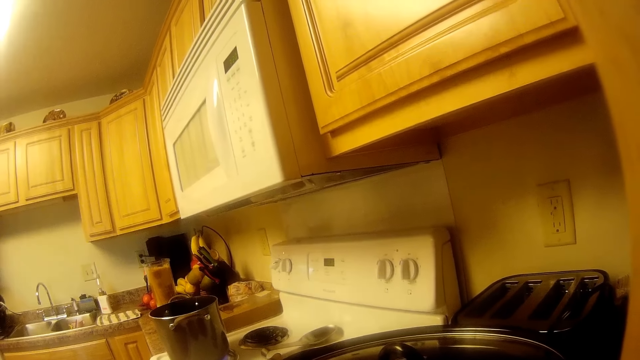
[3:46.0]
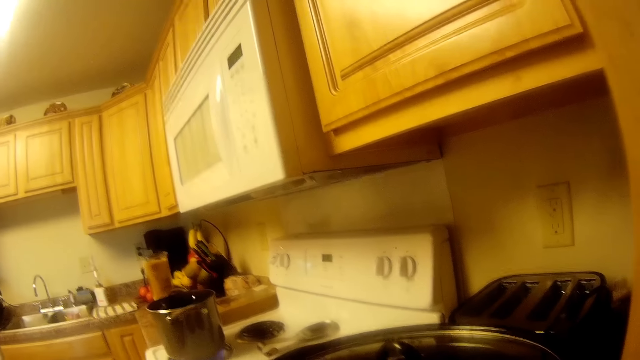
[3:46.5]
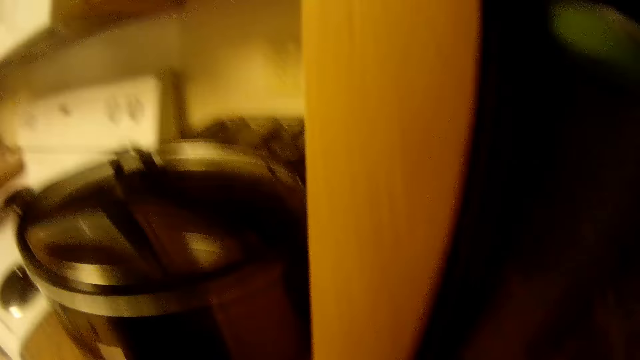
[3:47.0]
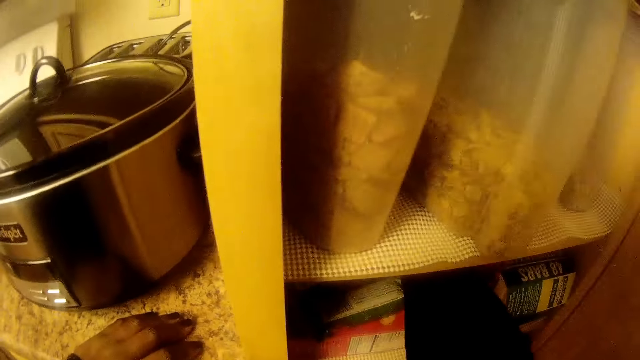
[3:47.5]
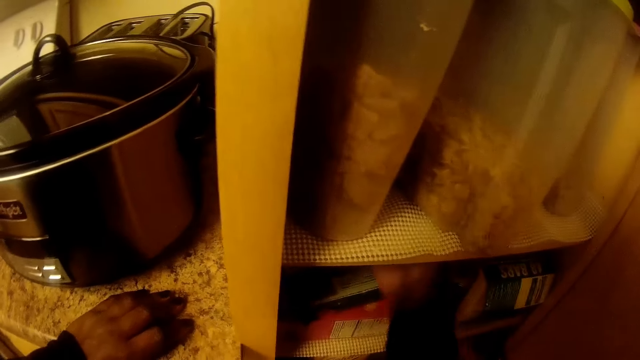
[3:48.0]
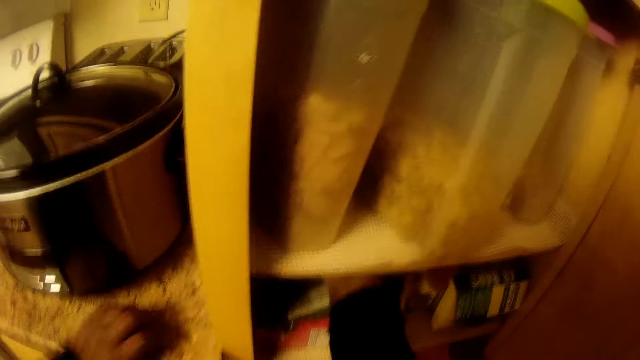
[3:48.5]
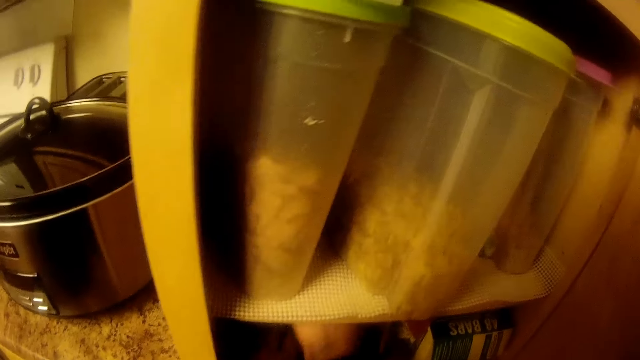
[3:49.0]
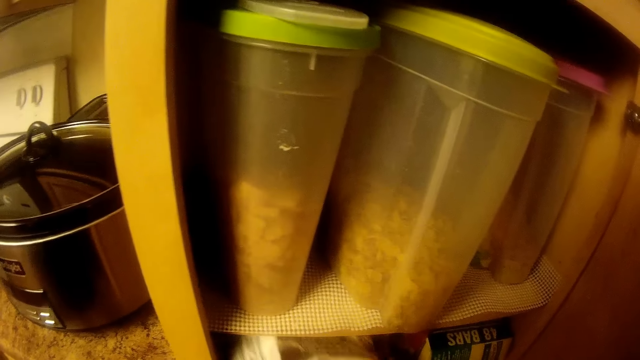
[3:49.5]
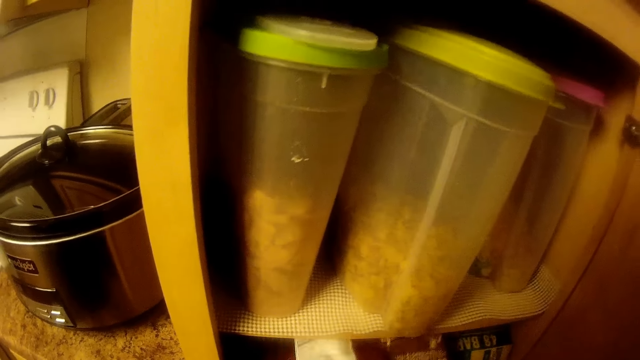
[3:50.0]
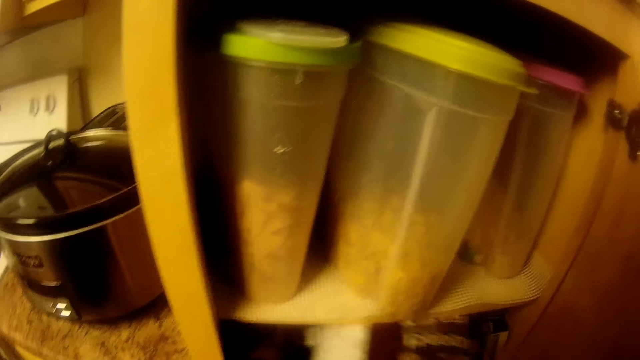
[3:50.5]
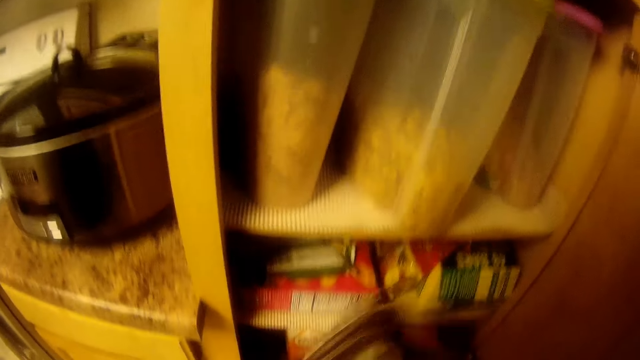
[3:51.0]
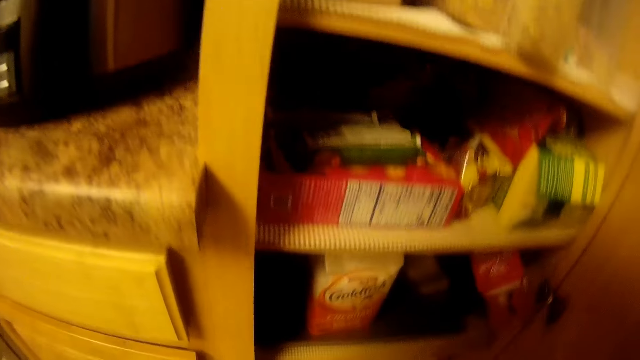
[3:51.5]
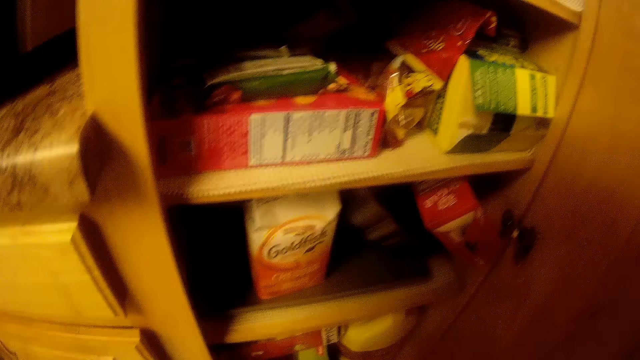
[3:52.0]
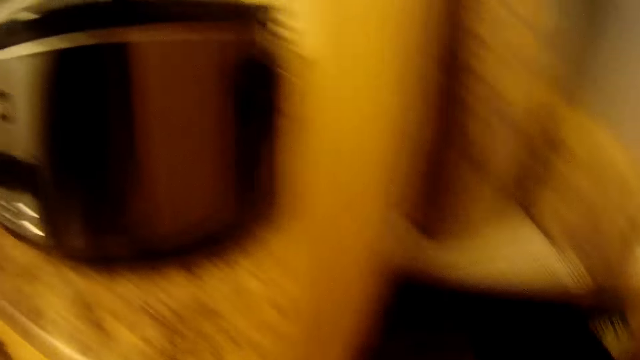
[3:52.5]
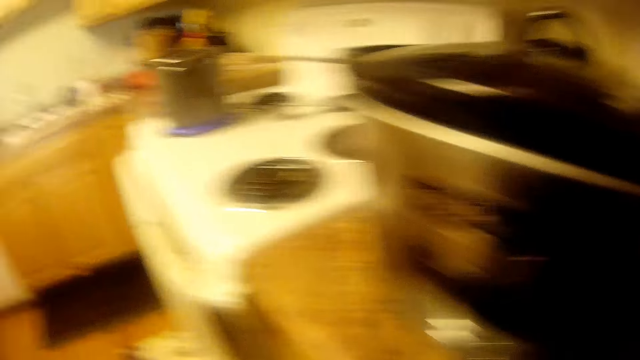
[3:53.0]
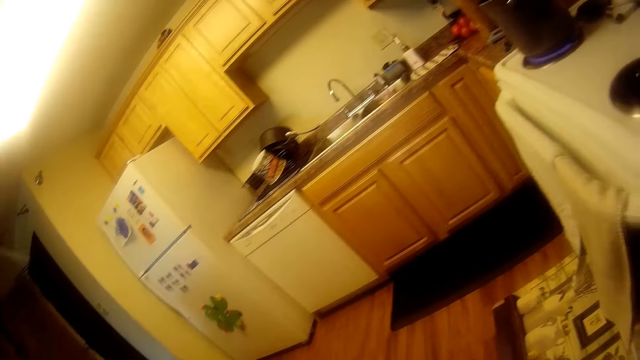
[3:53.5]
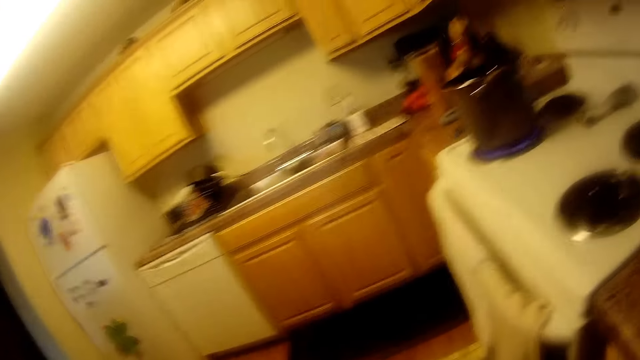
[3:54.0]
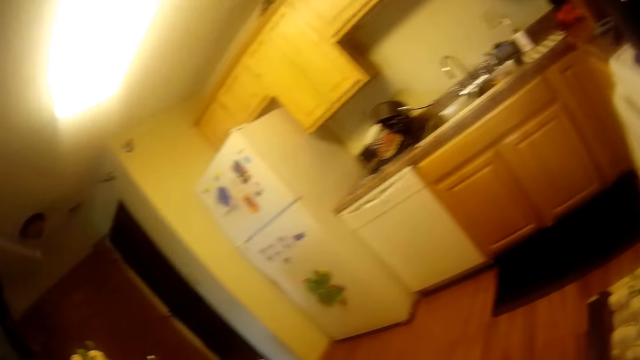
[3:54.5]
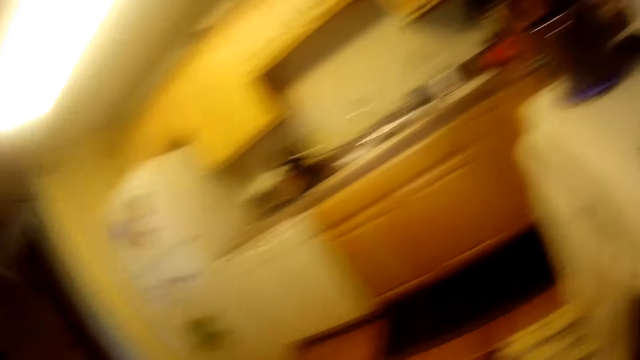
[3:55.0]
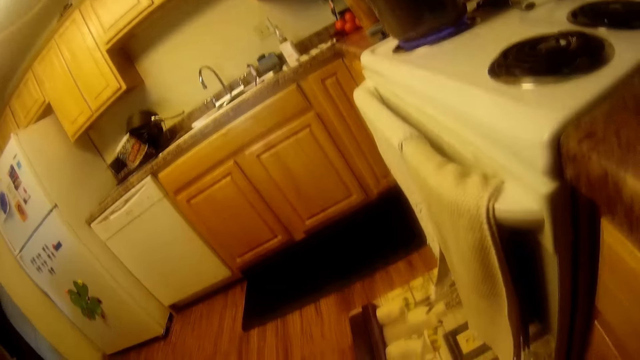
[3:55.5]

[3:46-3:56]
The camera wearer looks on the kitchen countertop. She pulls a pasta pack or packet from the shelf in the cupboard with her right hand. She searches through the shelf in the cupboard with her right hand. She puts the packet down. She puts her right hand in the kitchen cabinet. She interacts with a girl.

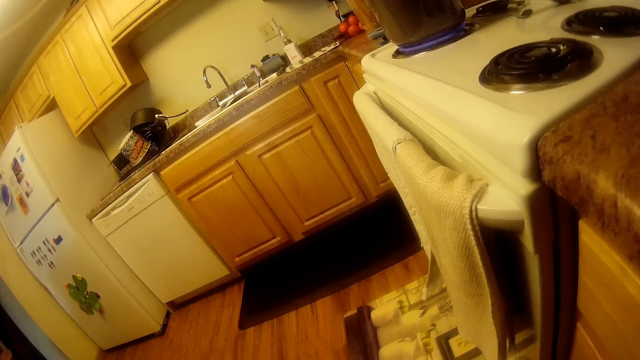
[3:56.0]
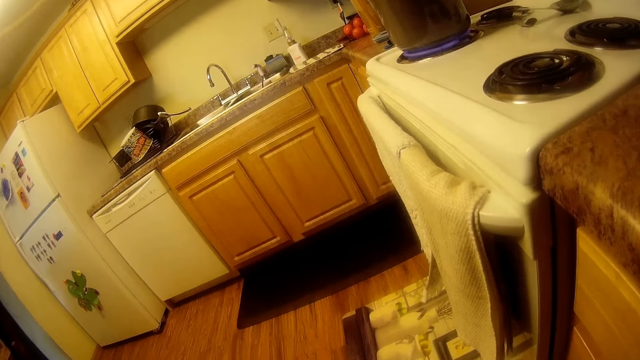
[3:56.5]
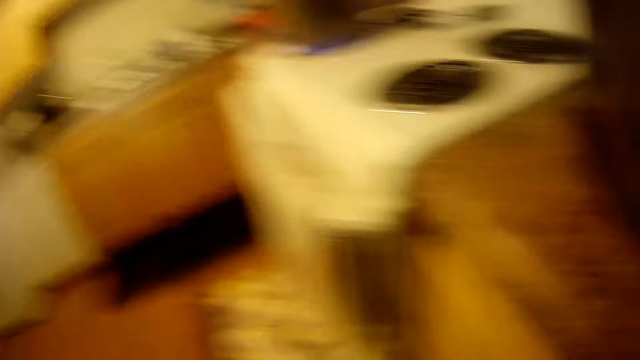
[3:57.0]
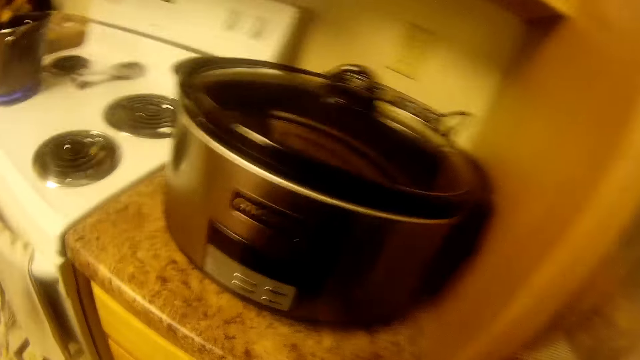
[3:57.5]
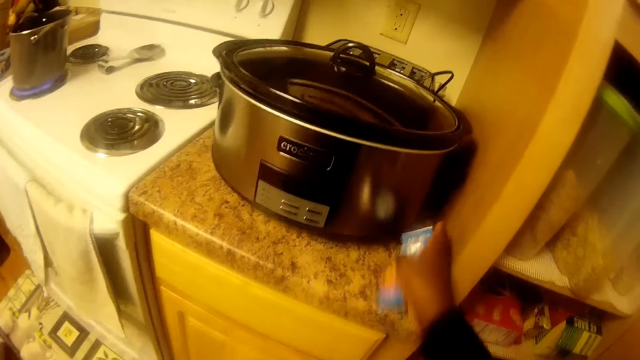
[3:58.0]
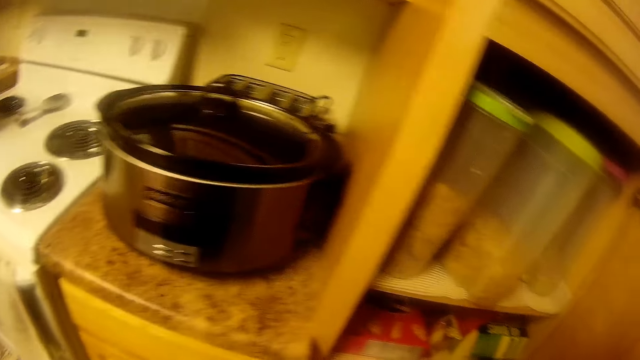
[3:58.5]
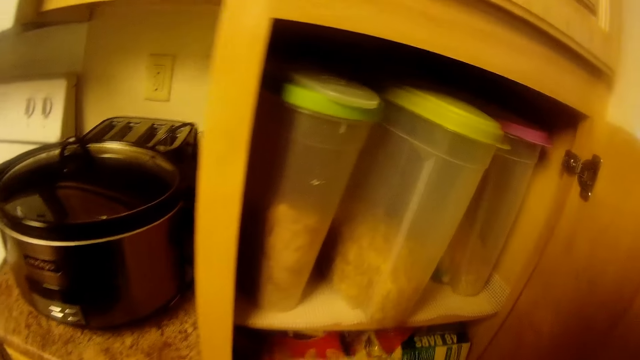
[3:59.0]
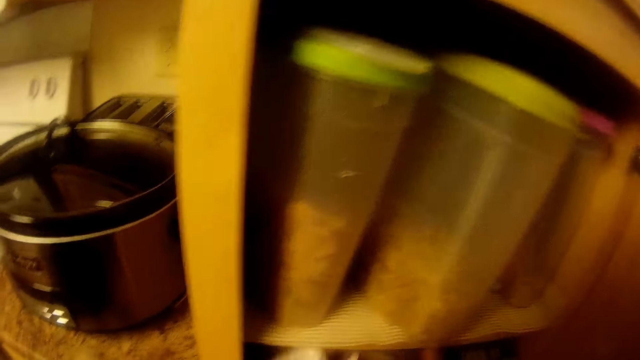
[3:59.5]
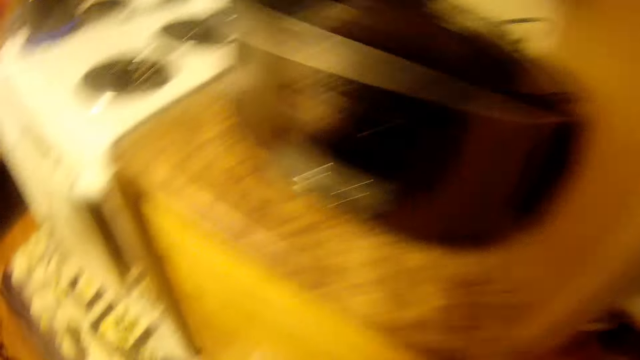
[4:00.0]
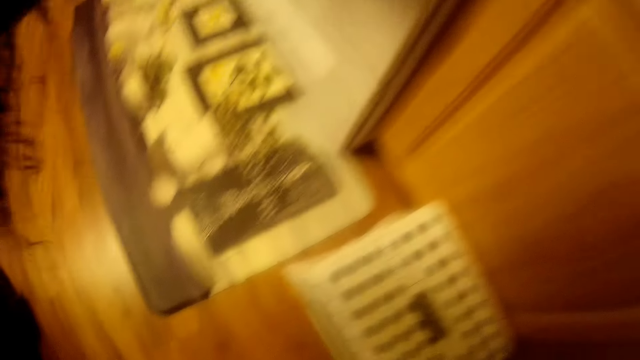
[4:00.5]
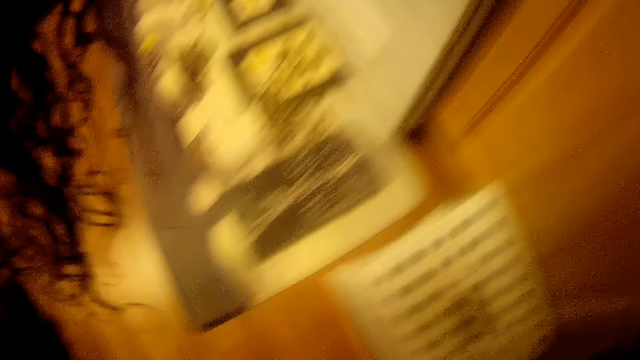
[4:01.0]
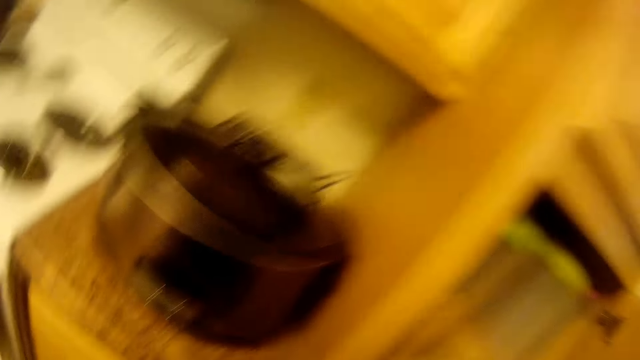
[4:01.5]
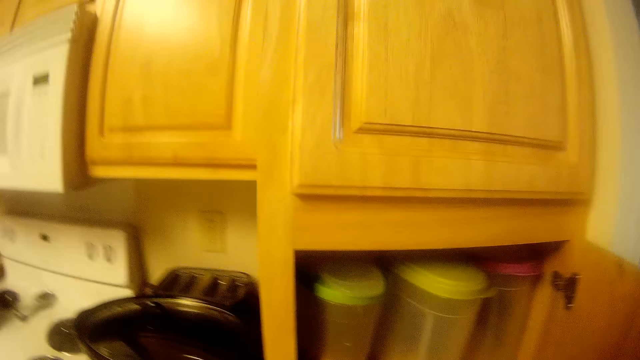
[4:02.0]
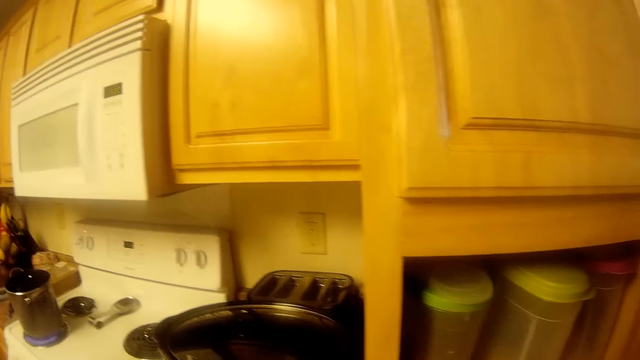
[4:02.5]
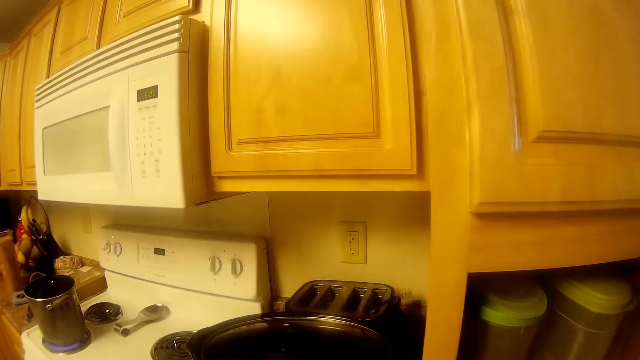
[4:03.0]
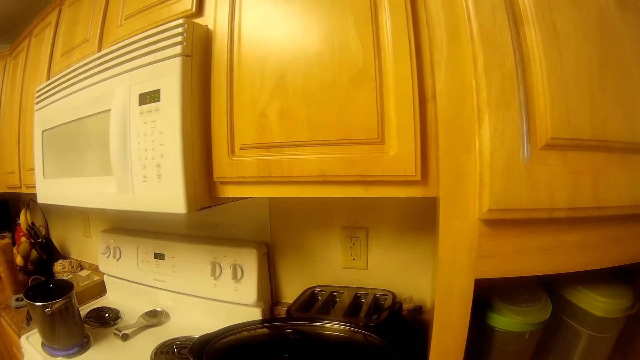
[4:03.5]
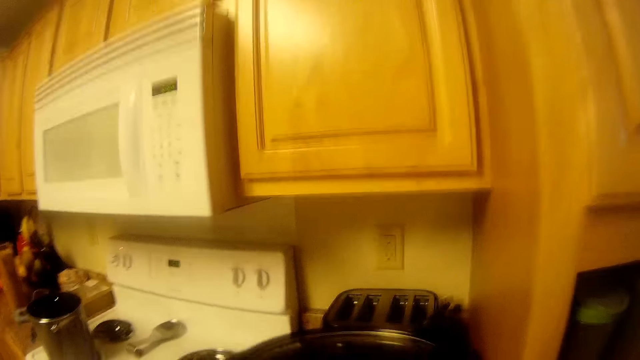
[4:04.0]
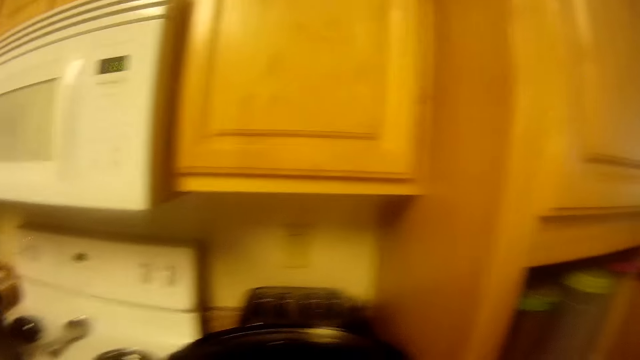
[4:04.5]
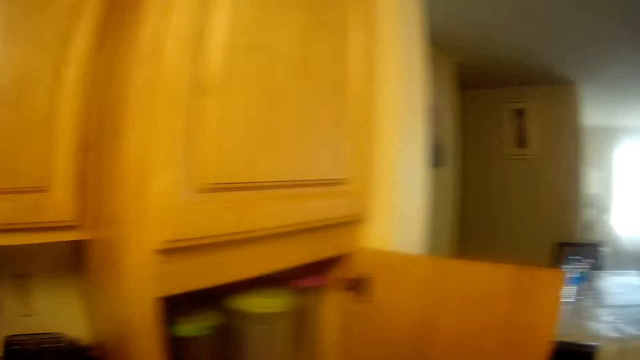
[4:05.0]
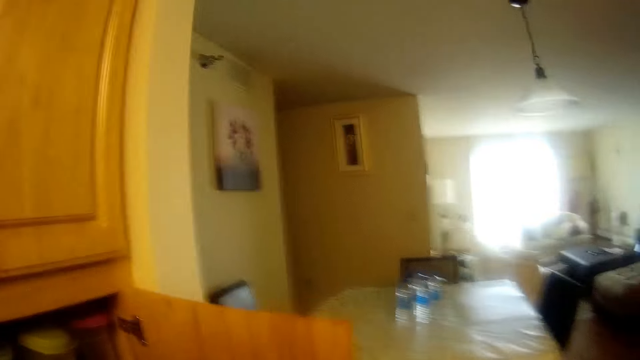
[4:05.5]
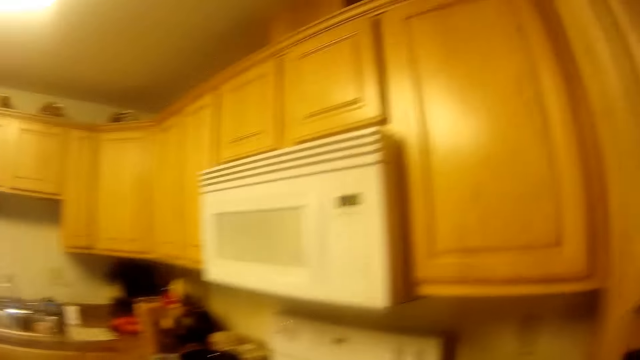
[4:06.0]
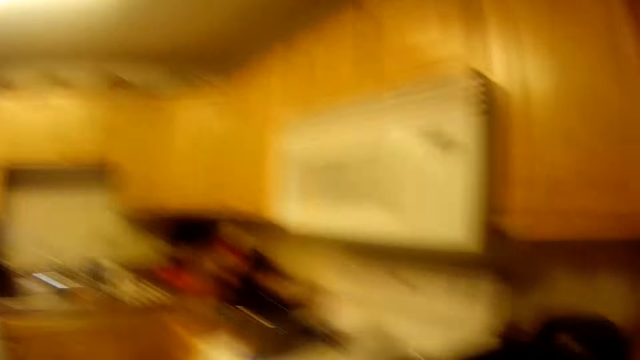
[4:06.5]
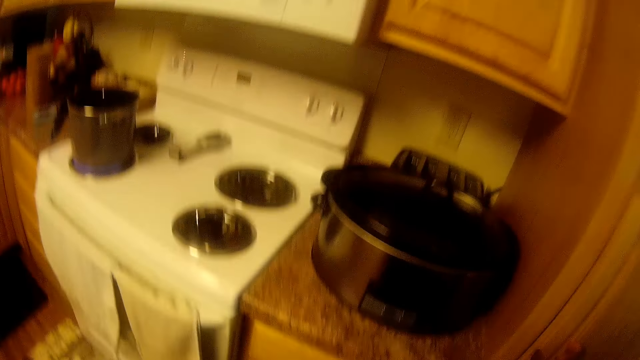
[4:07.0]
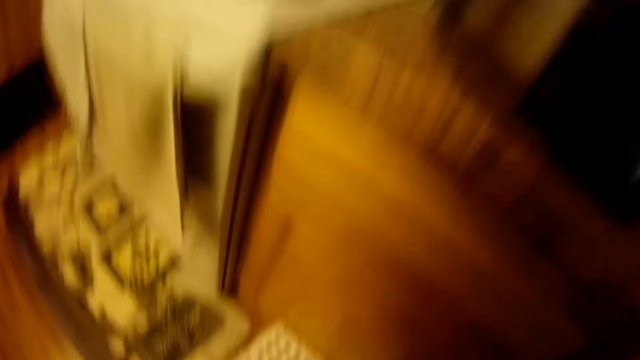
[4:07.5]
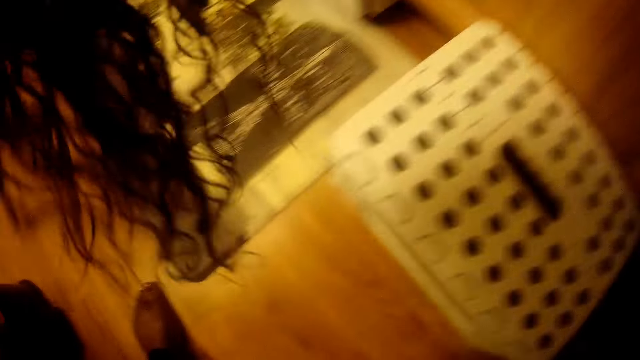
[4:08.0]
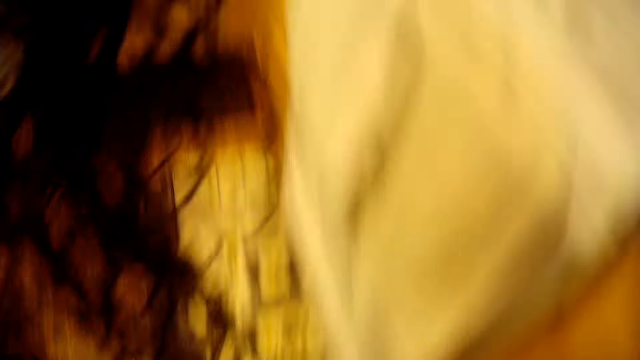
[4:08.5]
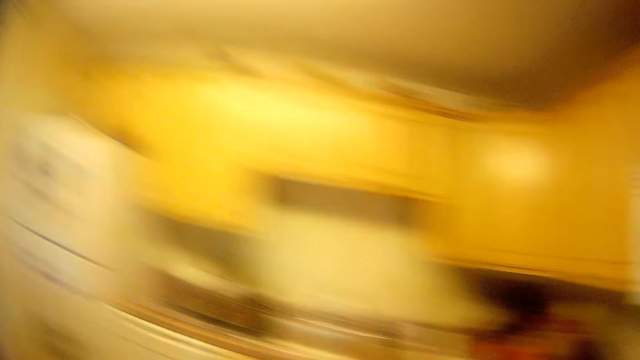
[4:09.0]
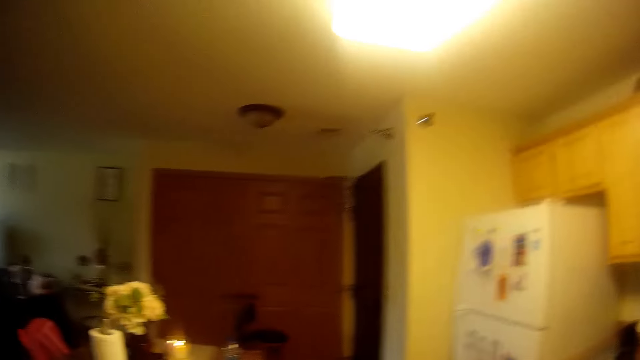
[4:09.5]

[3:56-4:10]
The camera wearer looks around. She drops a biscuit or sachet on the kitchen slab with her right hand. She places the pasta pack in the shelf on the cupboard with her right hand. She picks a packet down. She picks a nylon on the floor with her right hand. She bends down and stands up. She closes the cupboard with her right hand. She looks around. She picks the nylon on the floor with her right hand. She bends down.
